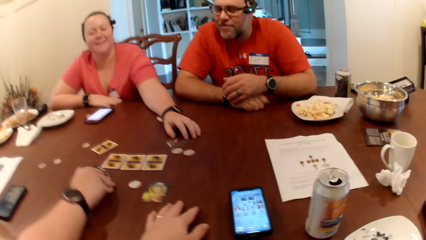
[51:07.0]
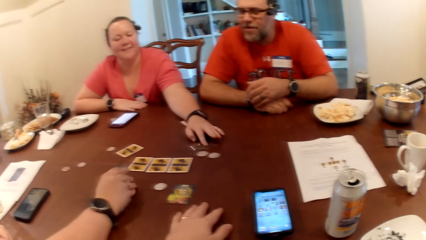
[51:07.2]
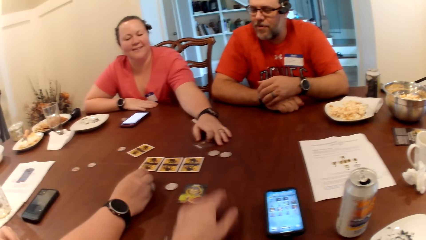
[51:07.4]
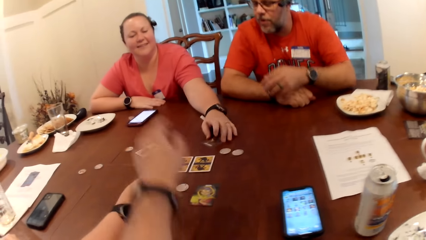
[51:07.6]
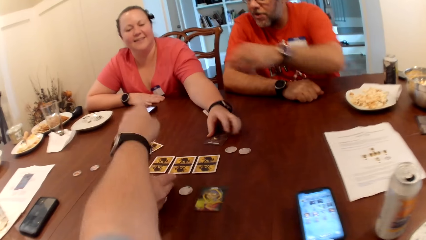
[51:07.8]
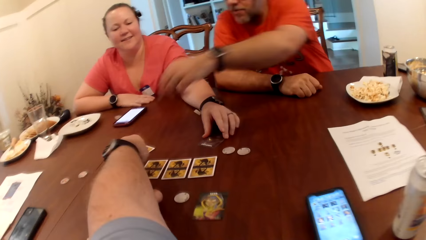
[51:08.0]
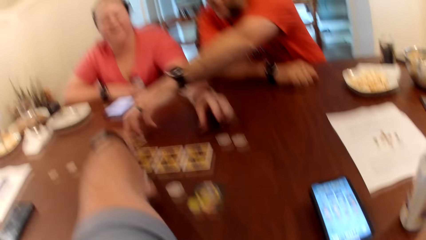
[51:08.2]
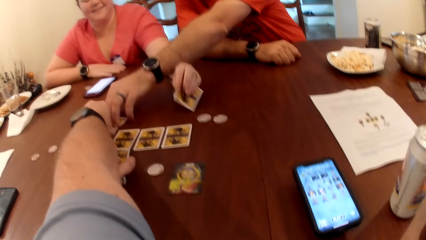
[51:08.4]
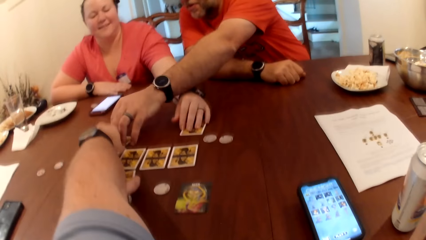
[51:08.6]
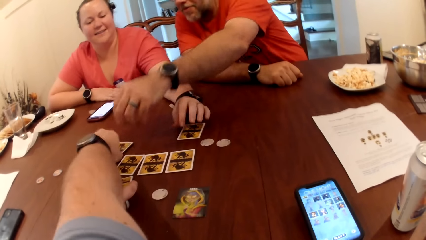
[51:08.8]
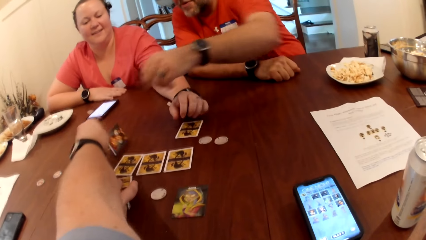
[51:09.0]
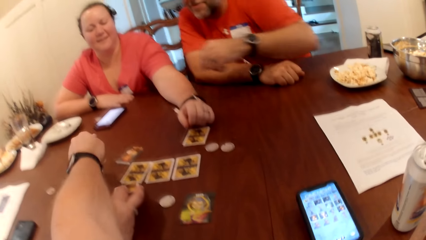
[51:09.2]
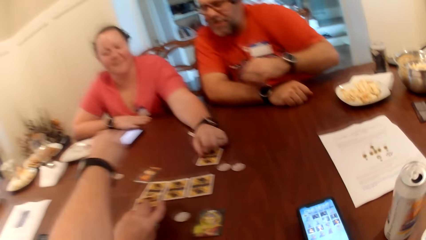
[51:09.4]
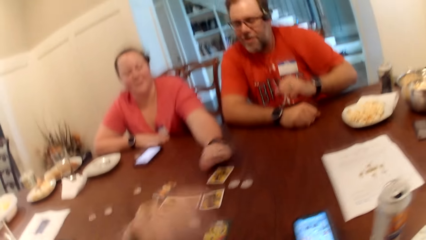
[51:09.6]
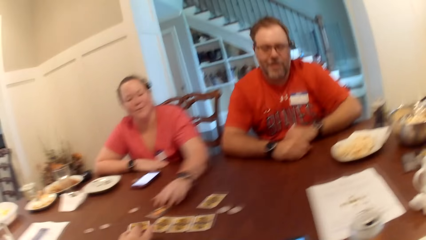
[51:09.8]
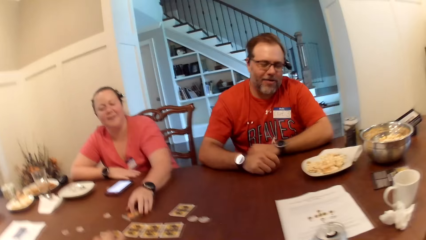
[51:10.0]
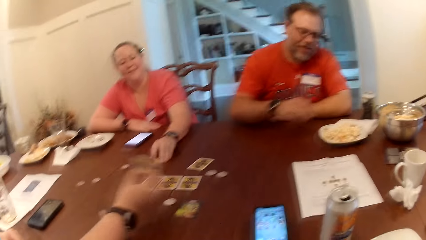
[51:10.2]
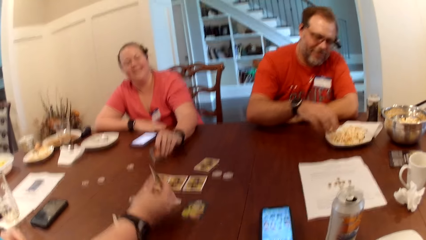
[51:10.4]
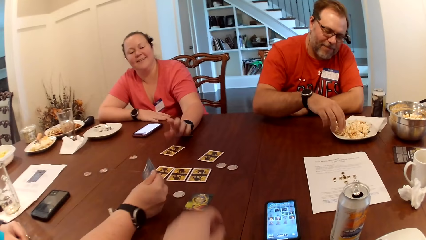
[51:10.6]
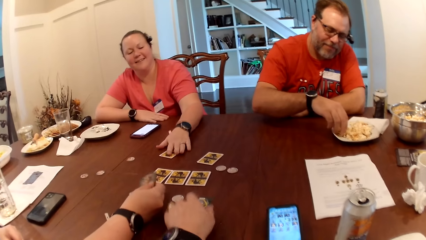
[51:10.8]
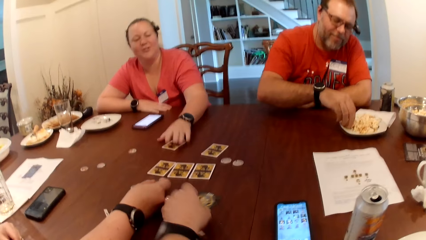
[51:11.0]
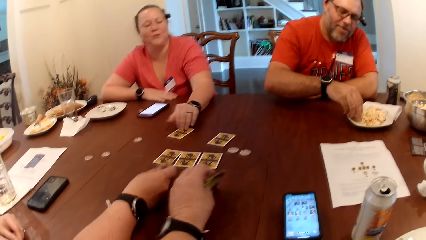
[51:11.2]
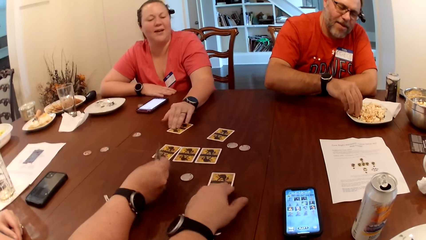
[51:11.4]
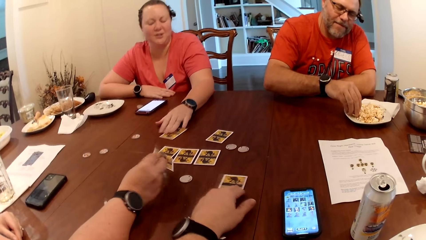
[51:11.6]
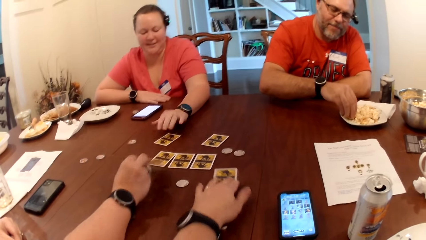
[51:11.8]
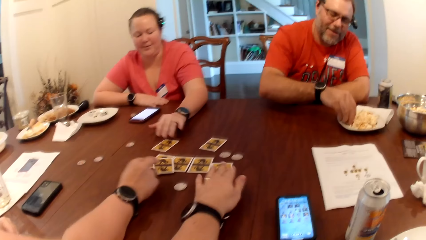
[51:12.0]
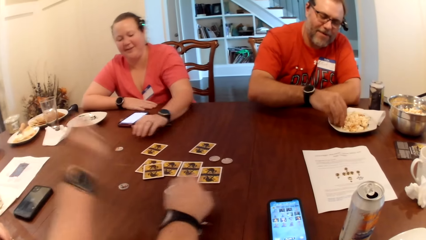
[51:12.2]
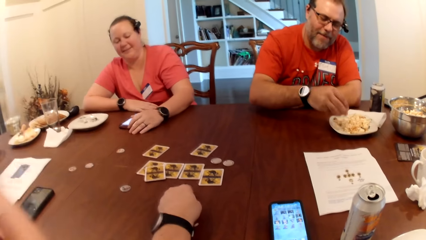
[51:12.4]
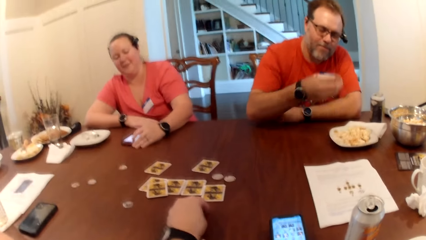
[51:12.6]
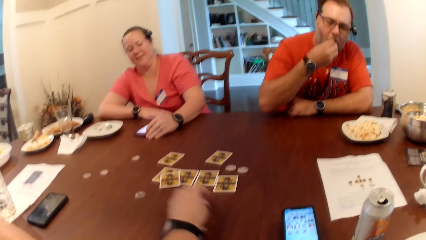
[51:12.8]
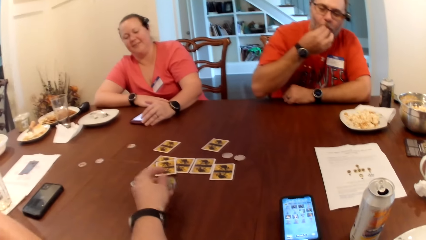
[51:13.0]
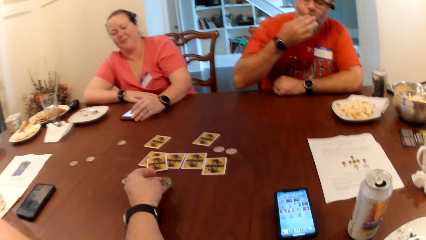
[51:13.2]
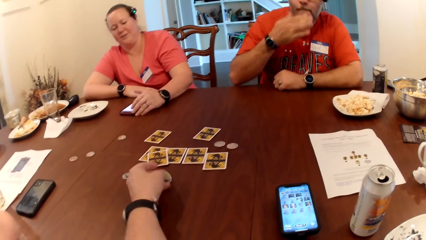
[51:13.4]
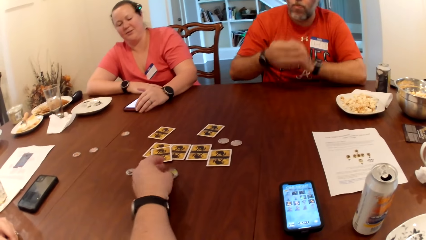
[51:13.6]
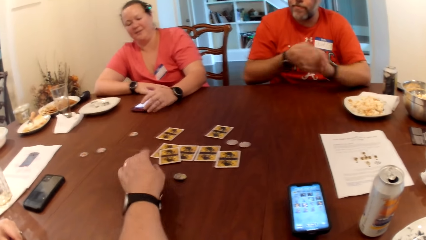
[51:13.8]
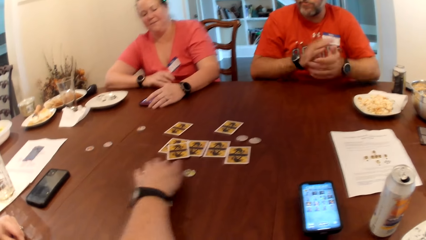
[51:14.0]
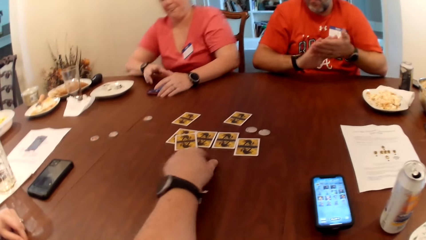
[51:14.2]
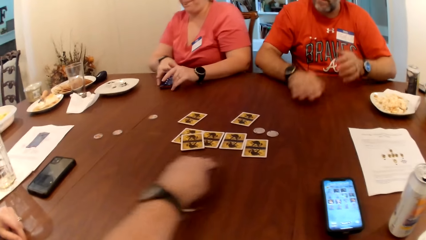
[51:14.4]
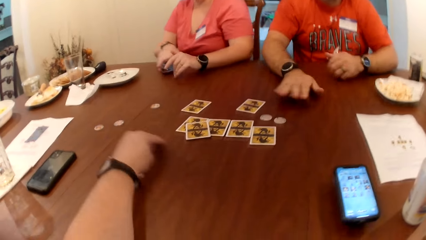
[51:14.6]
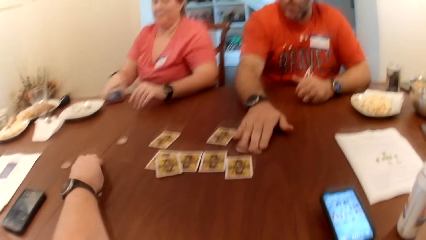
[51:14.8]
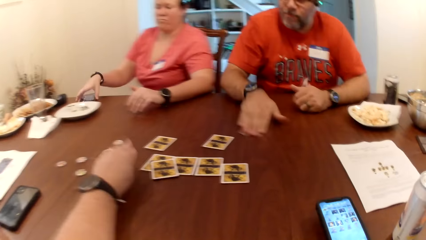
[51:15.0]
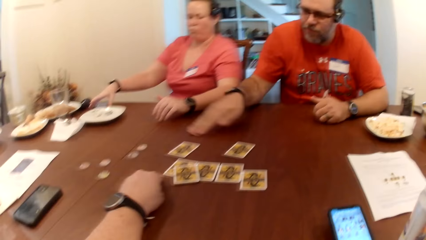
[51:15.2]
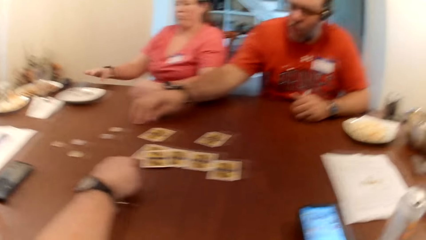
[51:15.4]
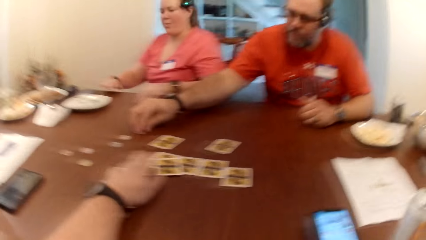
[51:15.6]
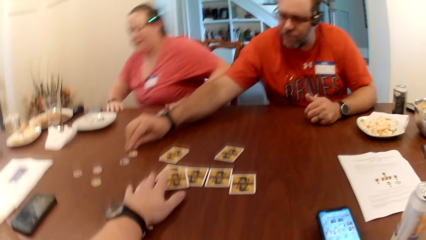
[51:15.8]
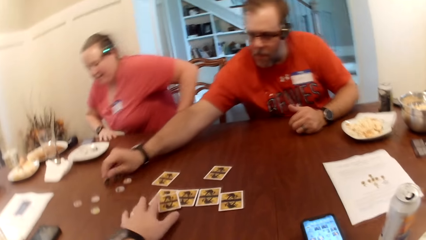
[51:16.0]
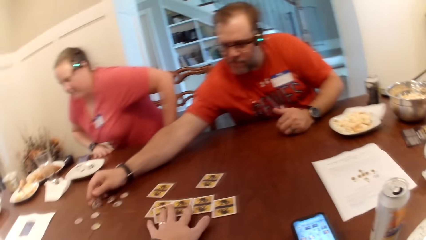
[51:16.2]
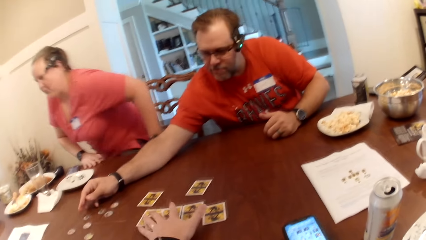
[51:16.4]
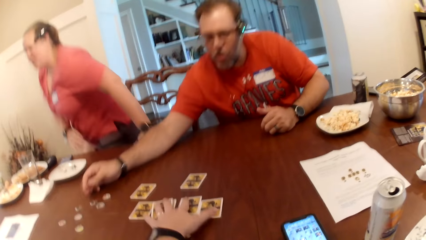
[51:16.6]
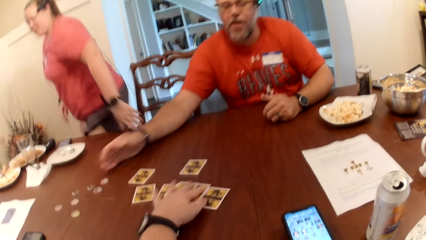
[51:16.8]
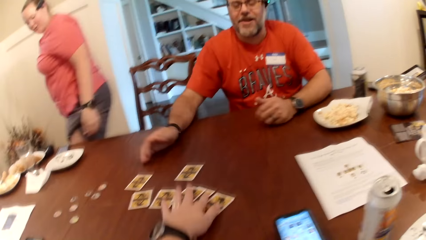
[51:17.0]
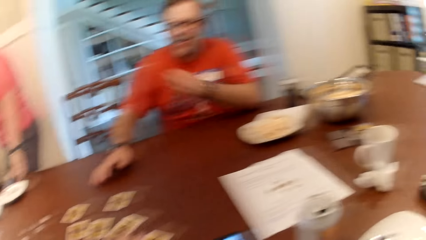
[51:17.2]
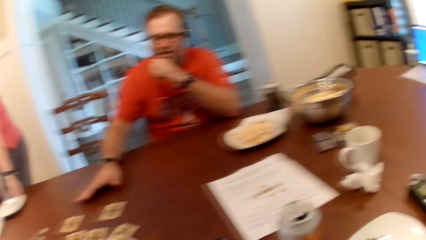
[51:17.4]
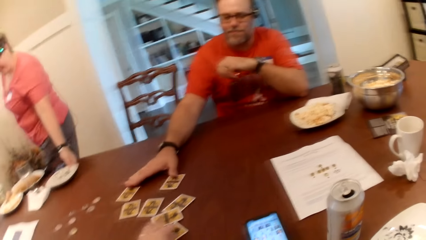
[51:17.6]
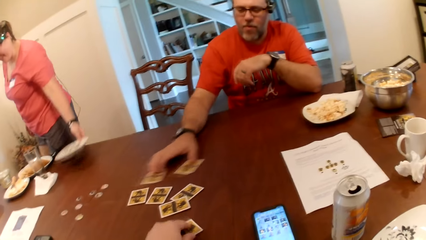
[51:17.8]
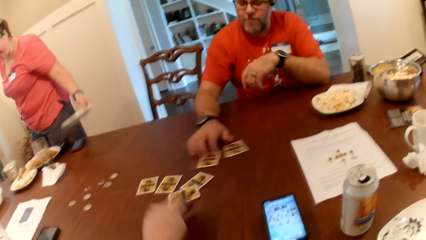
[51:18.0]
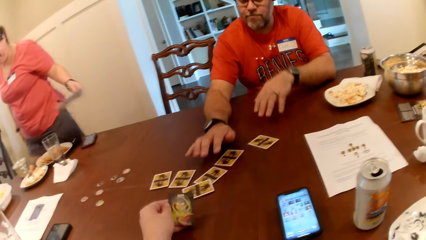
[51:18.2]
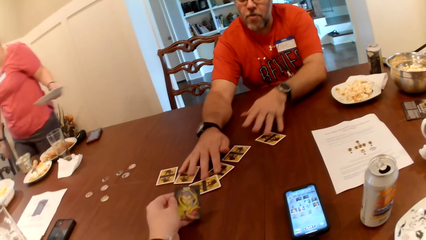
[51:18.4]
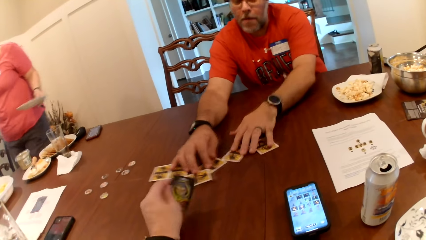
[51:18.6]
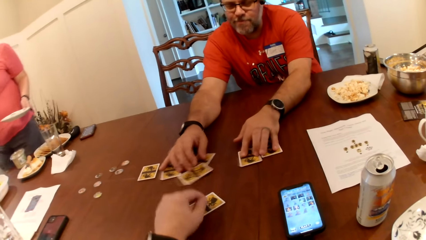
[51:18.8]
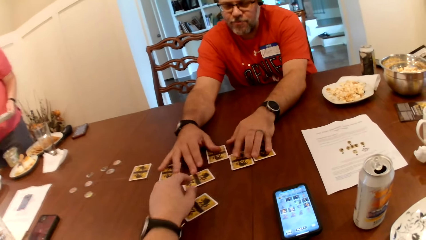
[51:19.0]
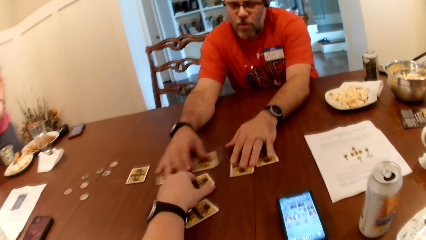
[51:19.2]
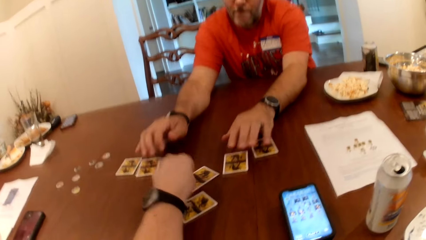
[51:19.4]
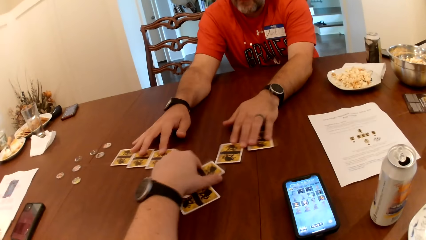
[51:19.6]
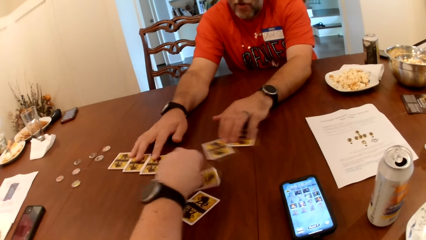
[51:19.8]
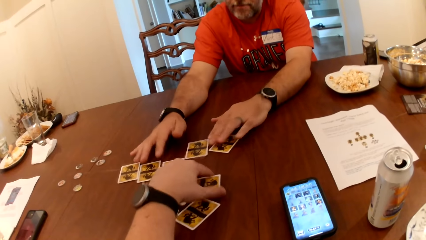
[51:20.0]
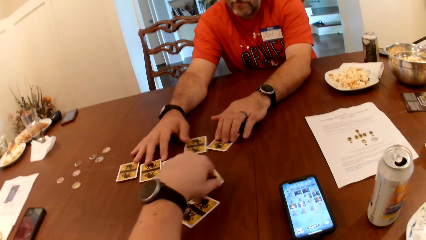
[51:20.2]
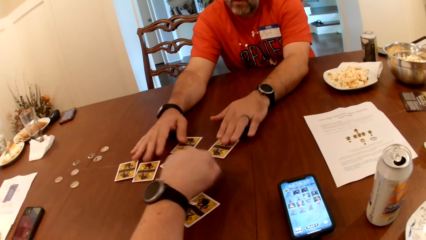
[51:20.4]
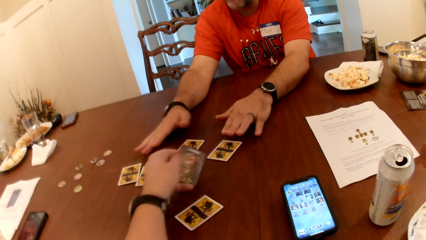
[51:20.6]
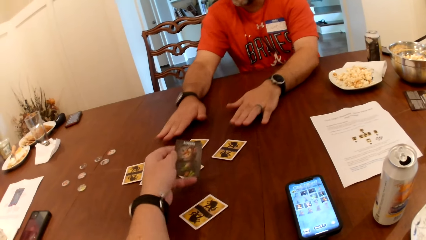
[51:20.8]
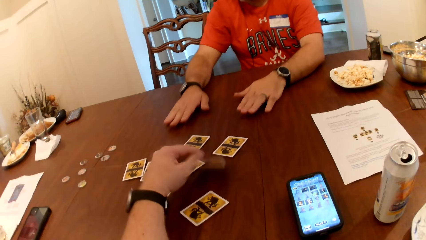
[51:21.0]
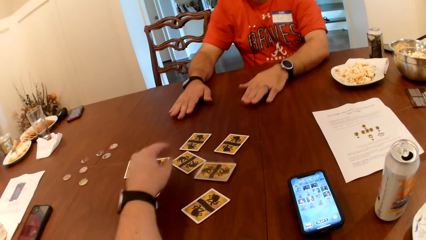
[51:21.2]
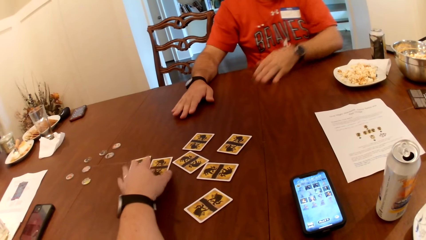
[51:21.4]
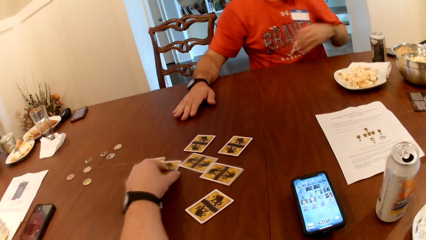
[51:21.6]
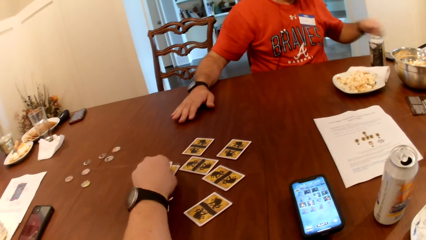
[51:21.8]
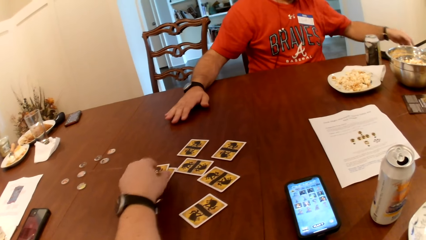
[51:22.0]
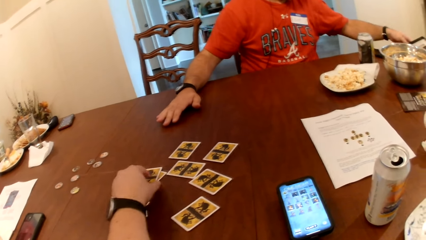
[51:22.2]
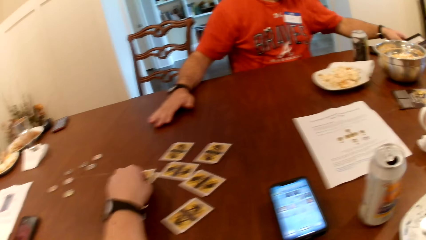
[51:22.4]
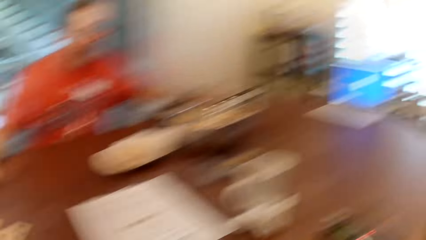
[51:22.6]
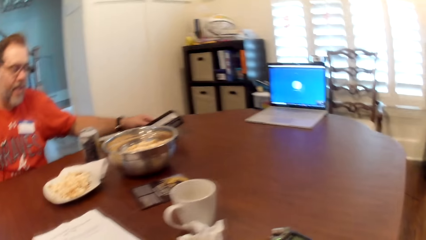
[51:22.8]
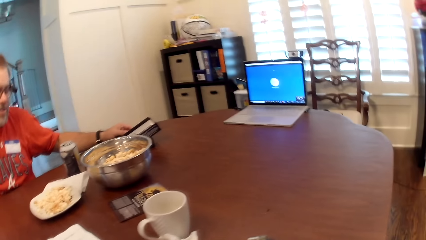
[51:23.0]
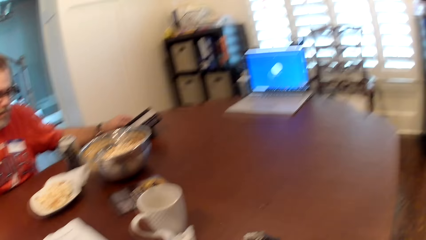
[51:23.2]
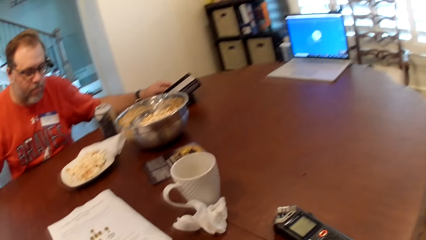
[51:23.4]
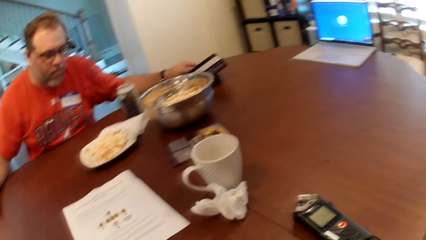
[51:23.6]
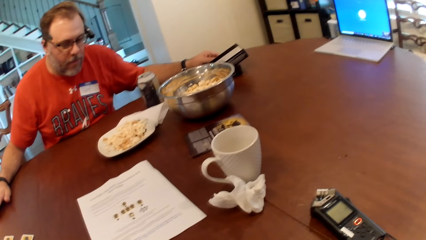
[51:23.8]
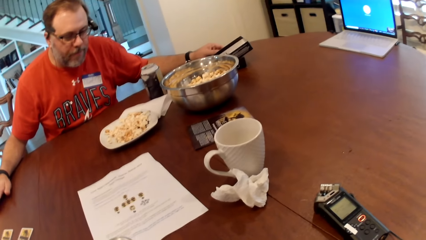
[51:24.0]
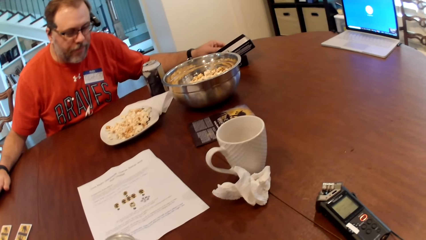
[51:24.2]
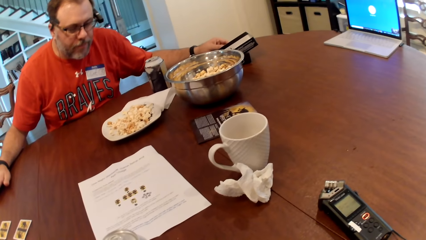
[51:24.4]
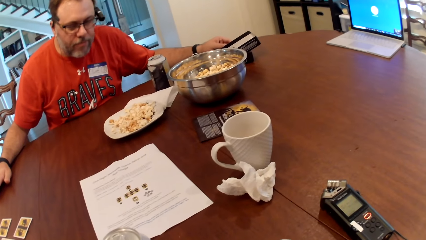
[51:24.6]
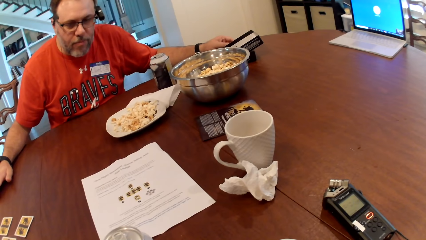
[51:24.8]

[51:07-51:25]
A woman picks up the card on the table with her right hand. Another woman flips the card on the table with her right hand. The camera wearer touches a card. Someone touches a card. The camera wearer flips the card on the table with his left hand. The other woman flips the card on the table with her right hand. The camera wearer flips the card on the table with his left hand and moves the card on the table with his left hand. The first woman throws the card on the table with her right hand. A man picks popcorn from the plate on the table with his right hand. The camera wearer picks up the token on the table with his left hand. The man eats the popcorn in his right hand. The camera wearer drops the token on the table with his left hand. The other woman operates a phone with her left hand. The man dusts his hands. The camera wearer moves the token on the table with his left hand and moves two tokens on the table with his left hand. The man moves two tokens on the table with his left hand. The other woman moves the phone on the table with her right hand. The camera wearer touches the cards. He shuffles the cards on the table with his left hand. The other woman picks the plate from the table with her left hand. The man moves two cards on the table with his right hand. The camera wearer flips the card on the table with his left hand. He picks up the card. The man shuffles the cards on the table with his hands. The camera wearer drops the card on the table. He flips the card on the table with his left hand. He picks up the card. He drops the card on the table. He touches two cards on the table with his left hand.
